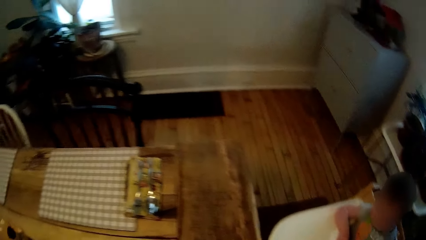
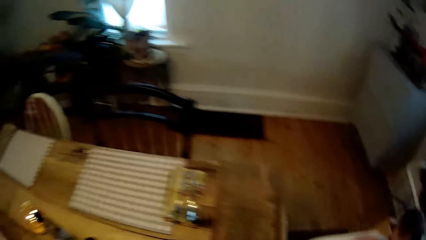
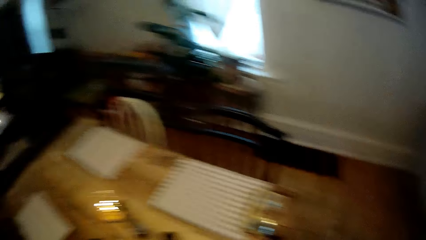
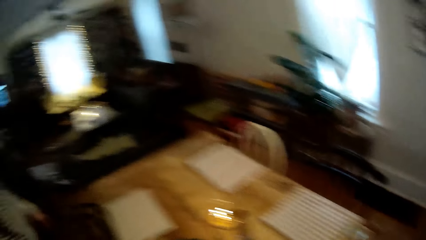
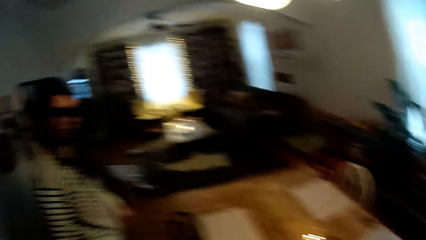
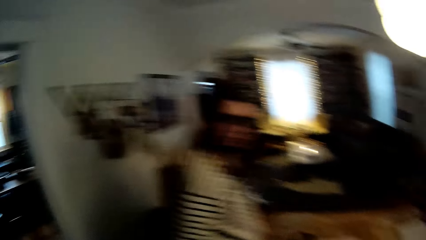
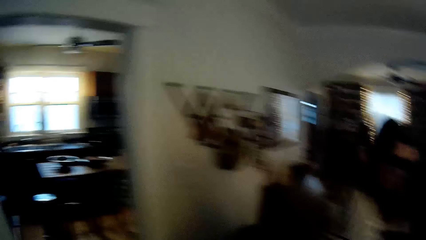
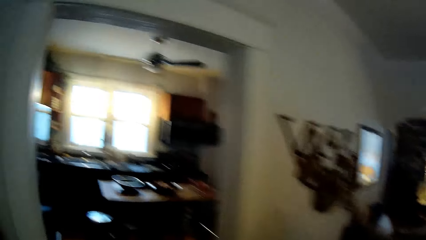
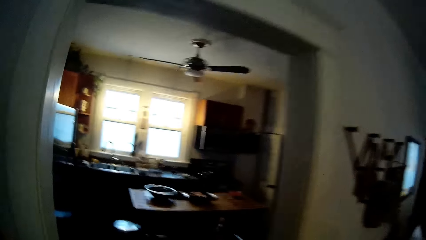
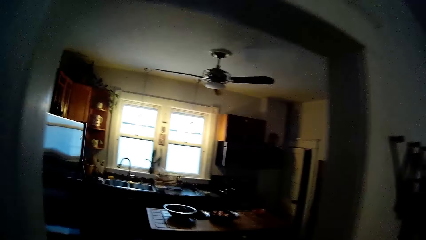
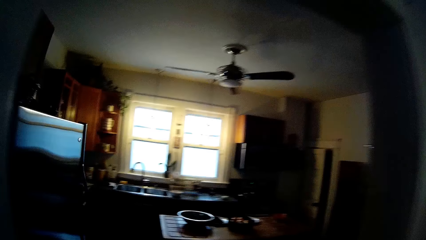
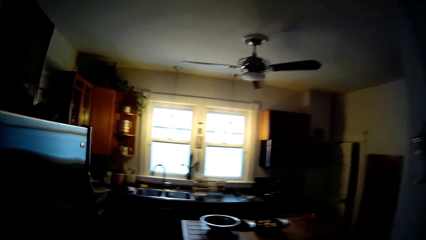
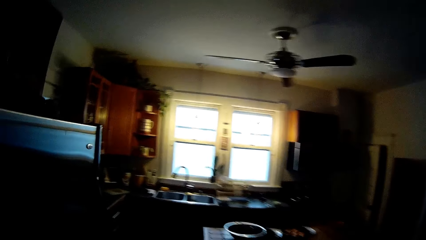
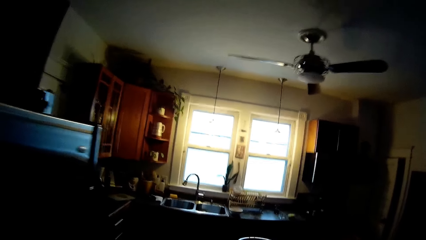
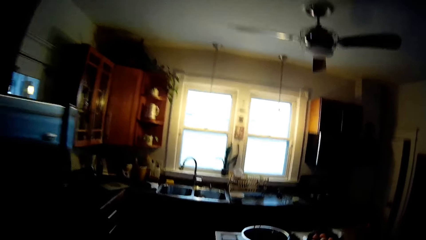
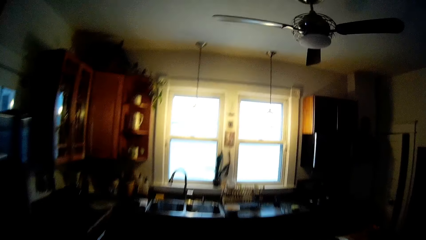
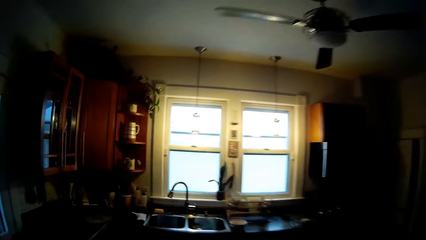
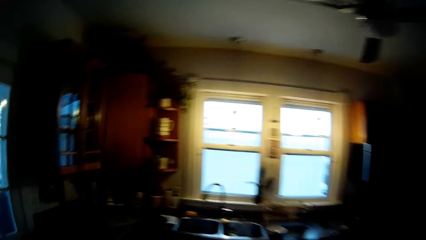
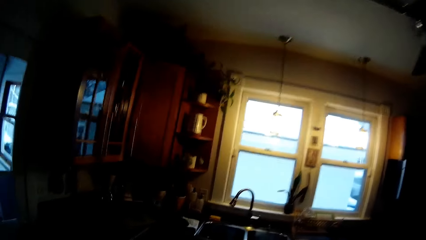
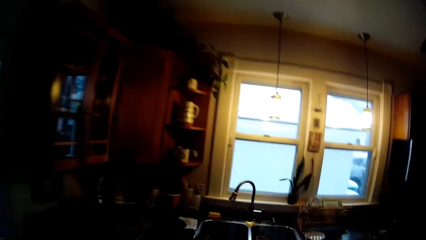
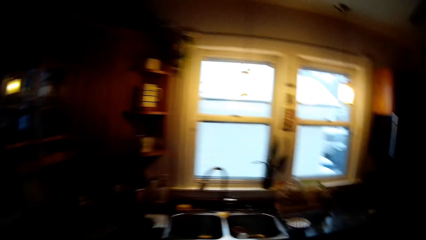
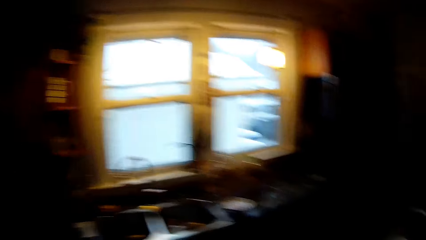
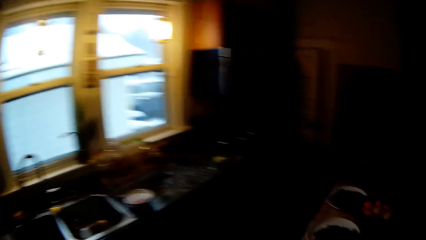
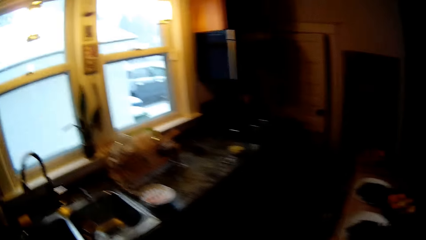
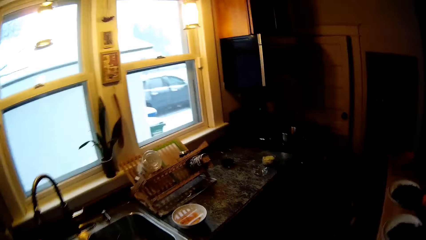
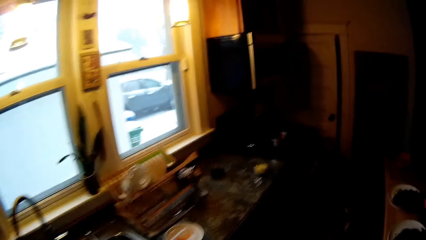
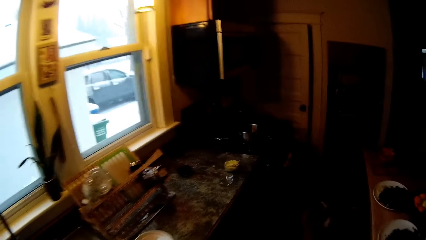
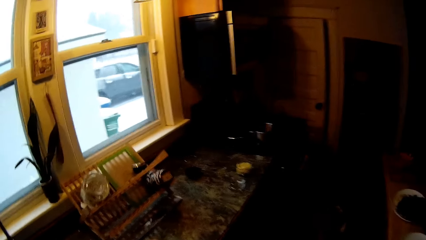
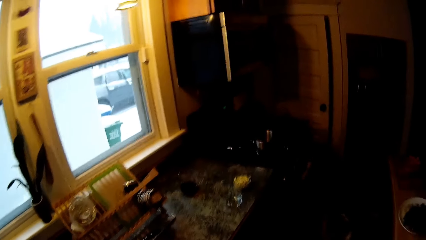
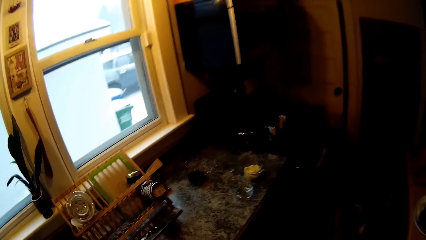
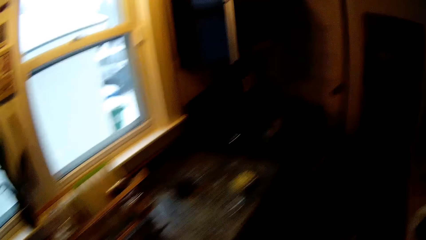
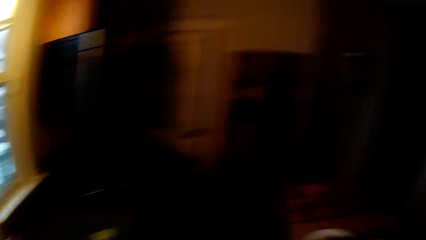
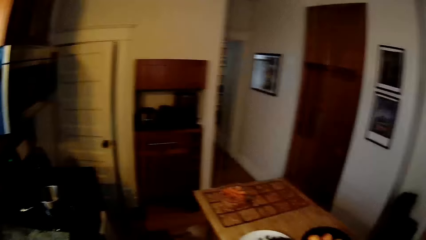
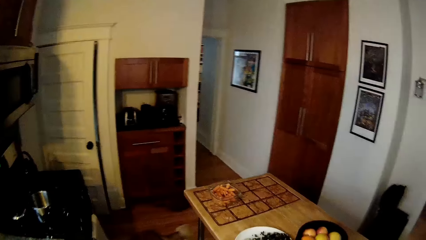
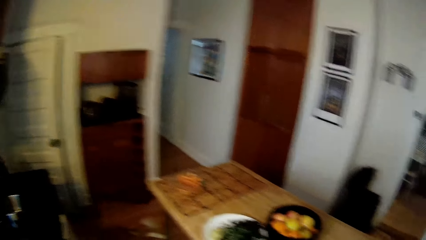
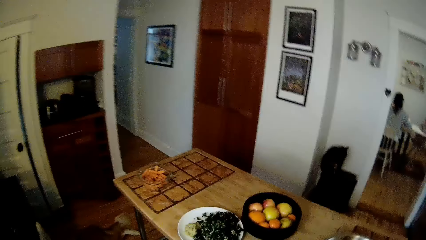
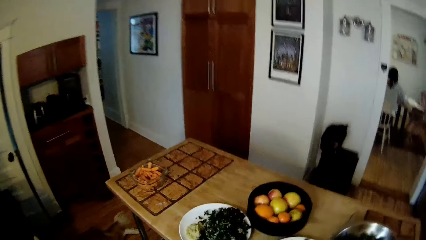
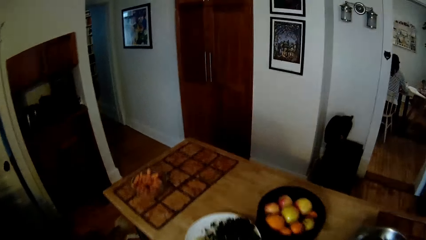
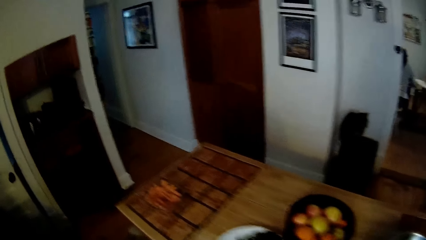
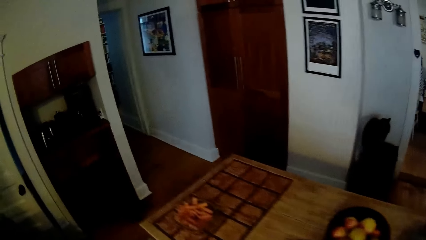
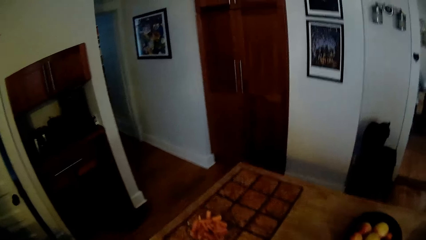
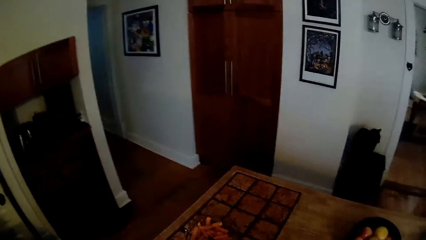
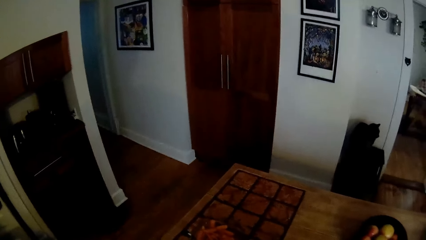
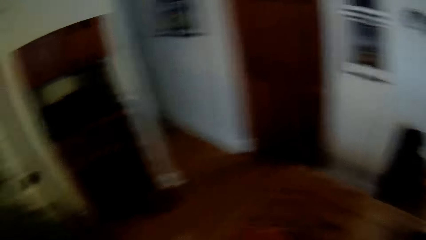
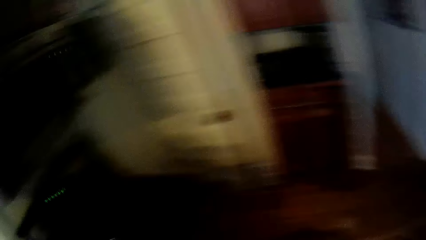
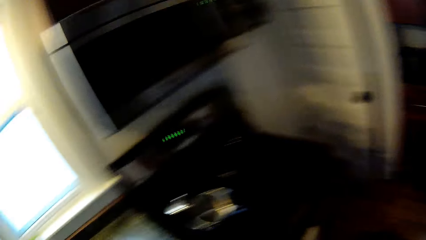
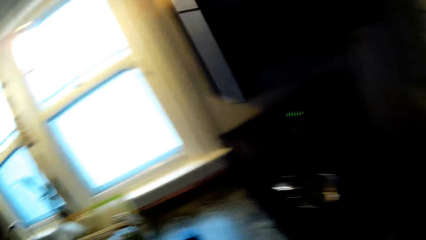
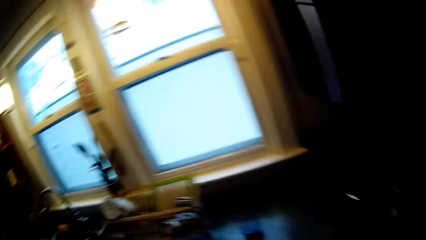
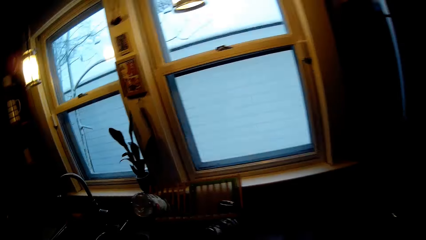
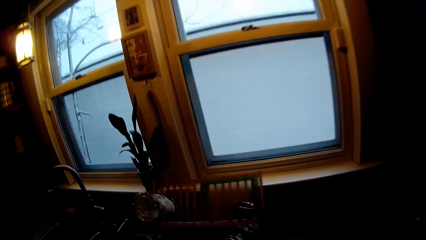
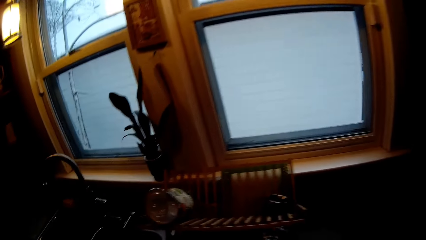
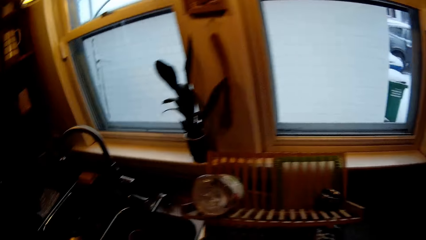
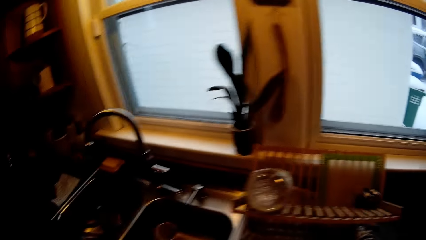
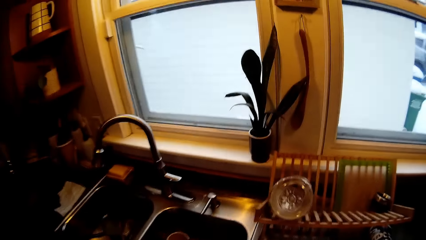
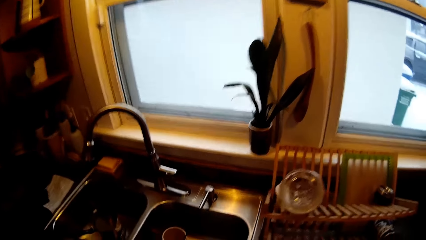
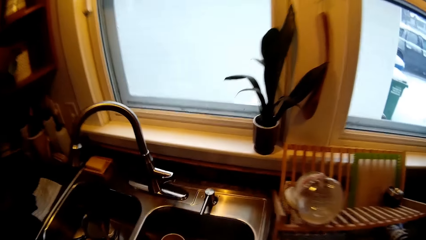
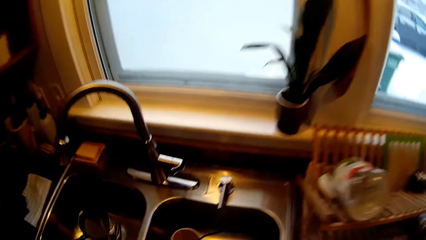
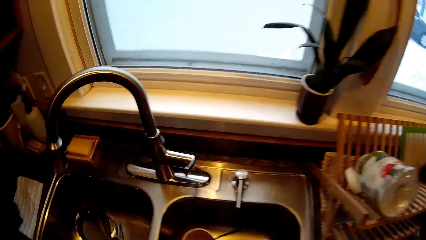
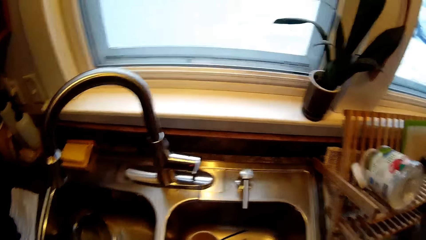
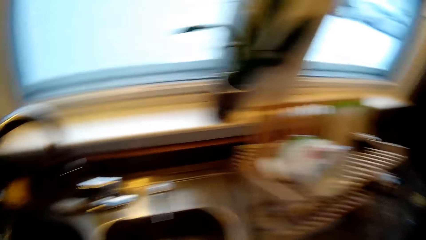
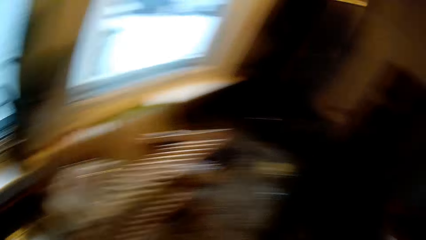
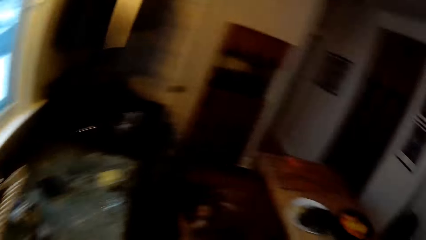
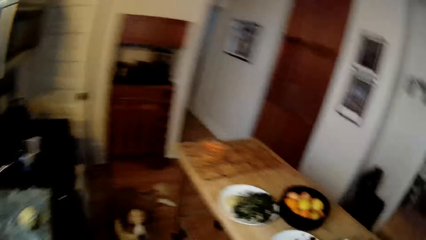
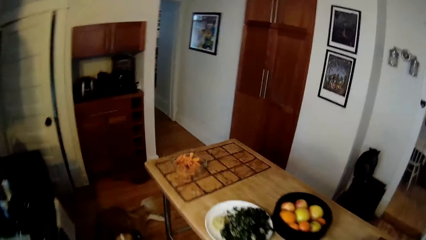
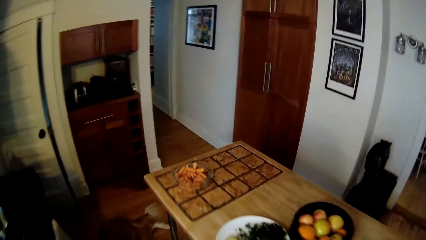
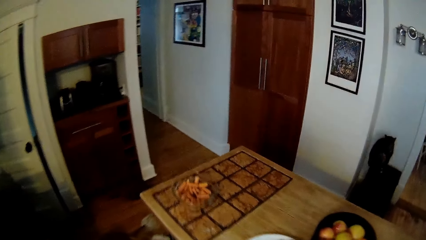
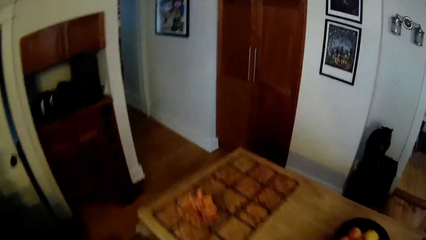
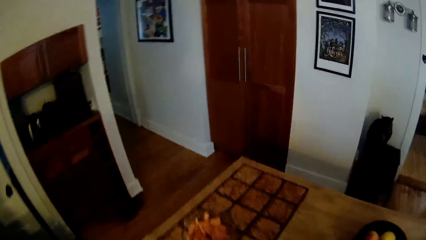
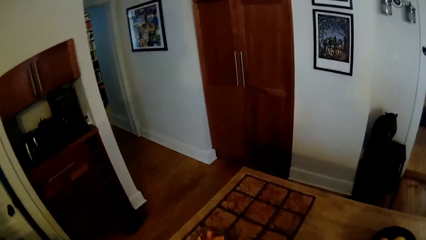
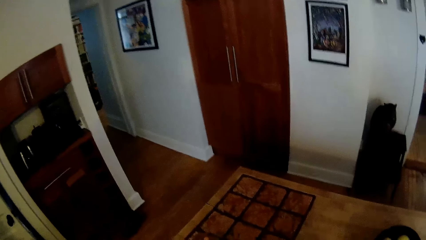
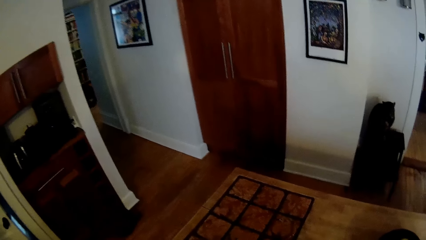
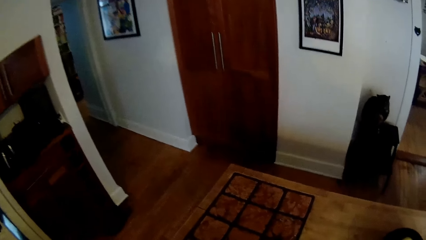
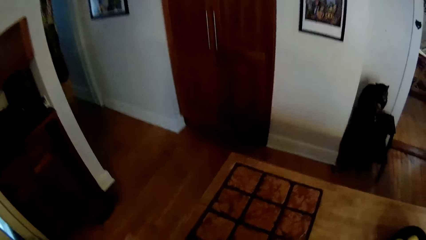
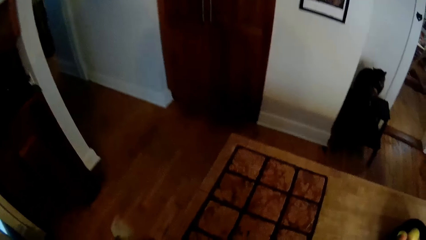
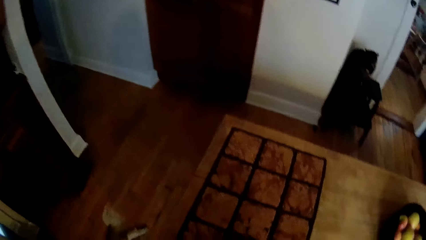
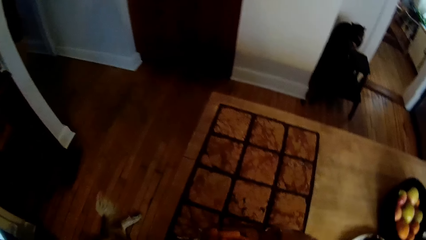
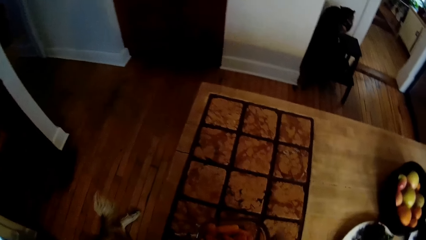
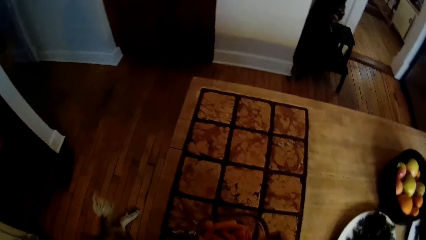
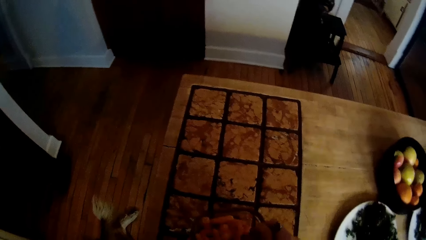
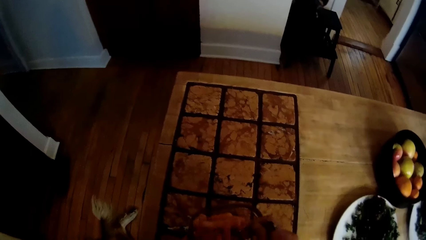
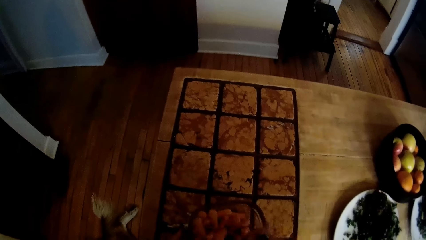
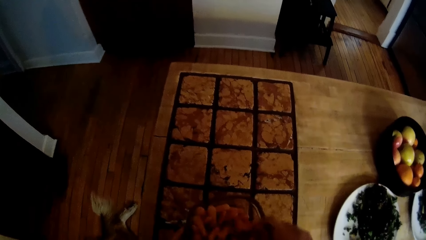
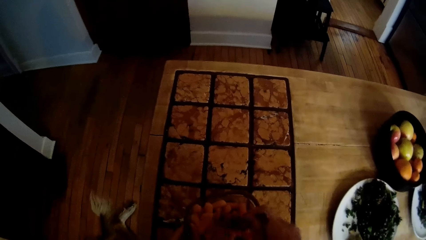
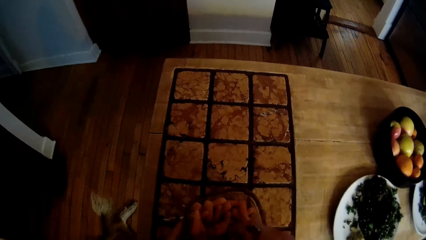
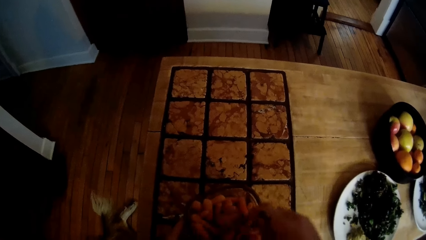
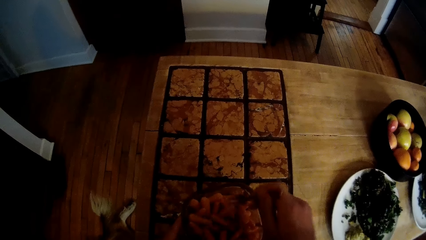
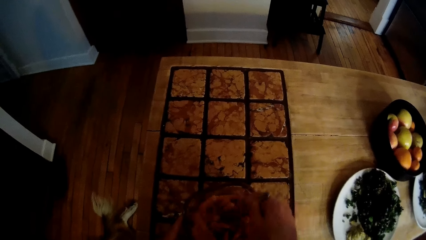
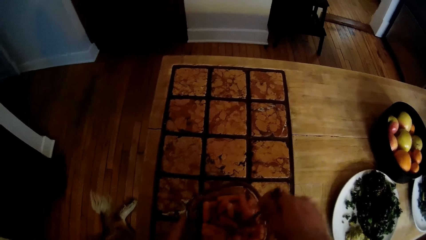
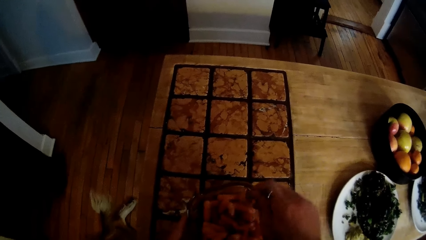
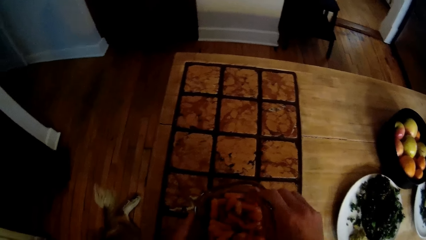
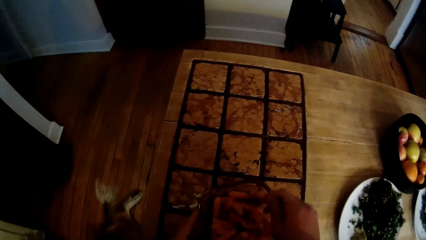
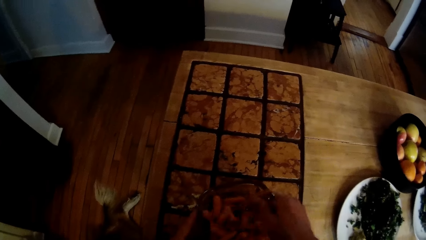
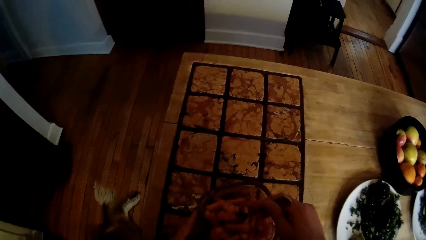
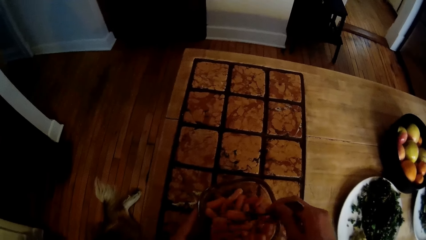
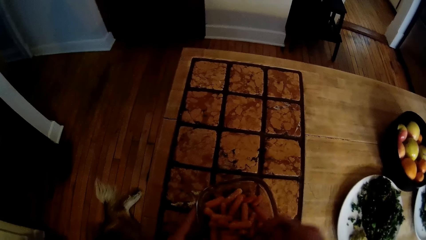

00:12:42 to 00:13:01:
The camera wearer looks at the baby. She looks at the woman. She walks into the kitchen. The woman talks to the camera wearer. The camera wearer turns to the countertop. She turns to the sink. She turns to the countertop. She turns carrots in a transparent bowl with a fork in her right hand.
